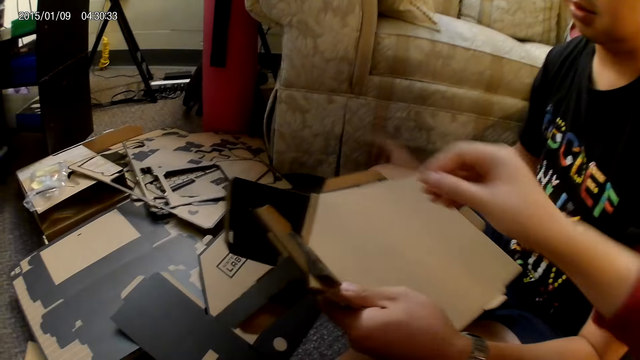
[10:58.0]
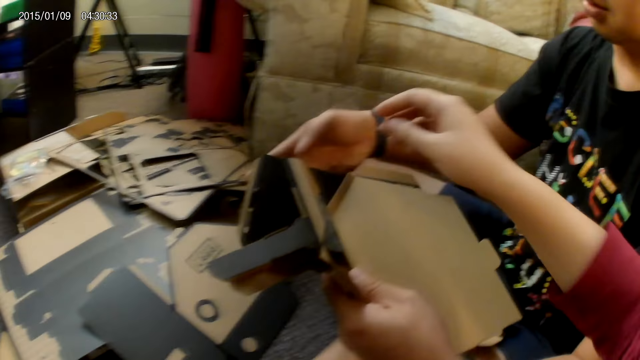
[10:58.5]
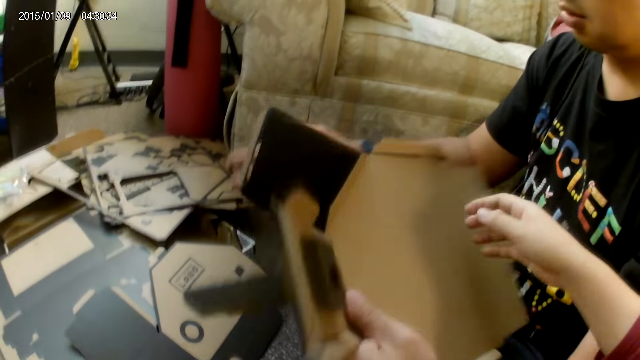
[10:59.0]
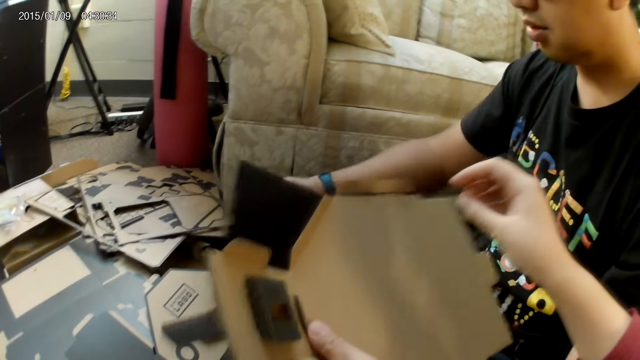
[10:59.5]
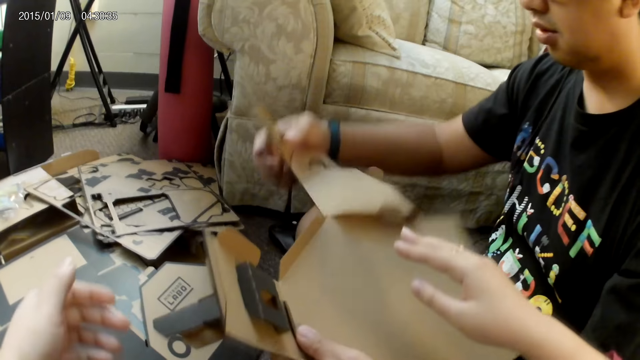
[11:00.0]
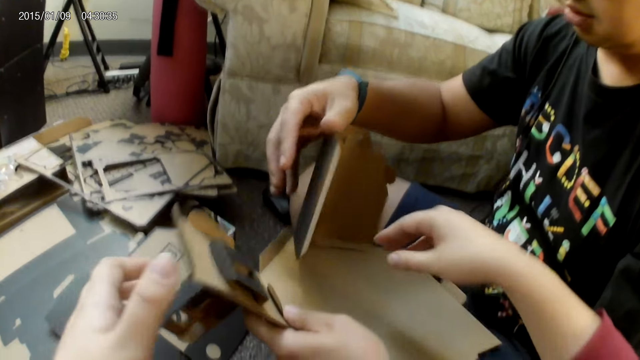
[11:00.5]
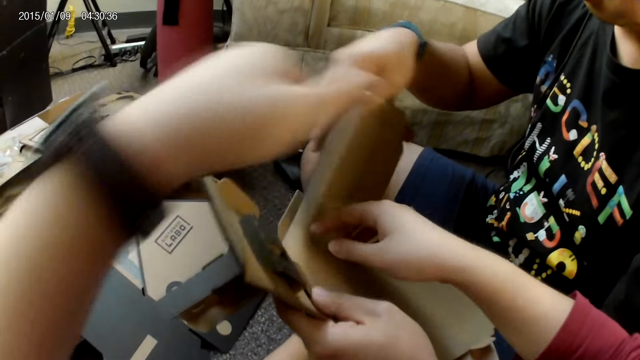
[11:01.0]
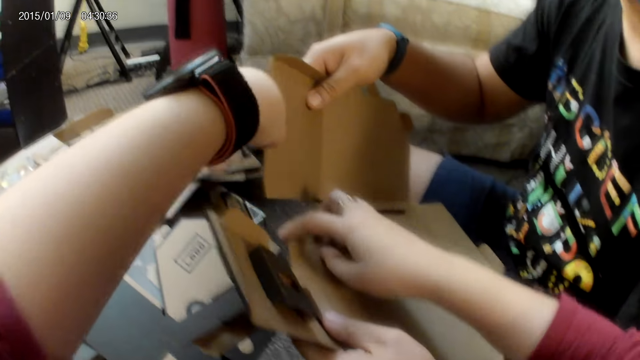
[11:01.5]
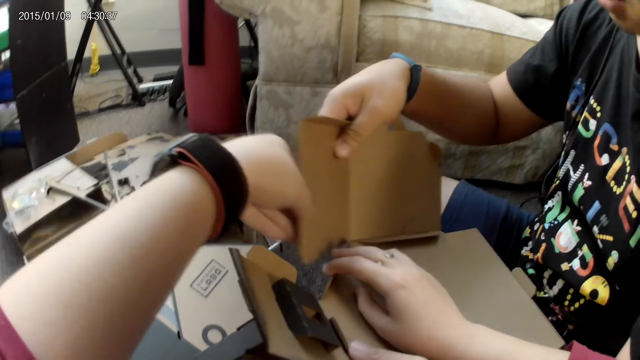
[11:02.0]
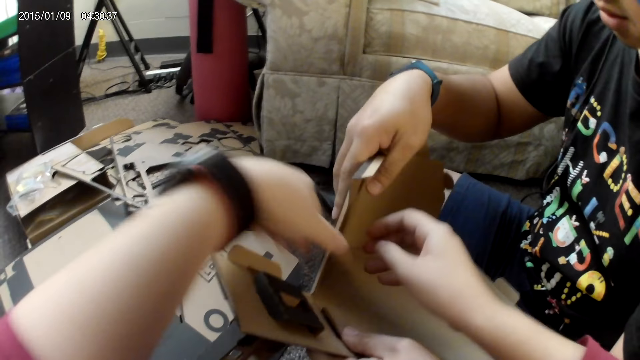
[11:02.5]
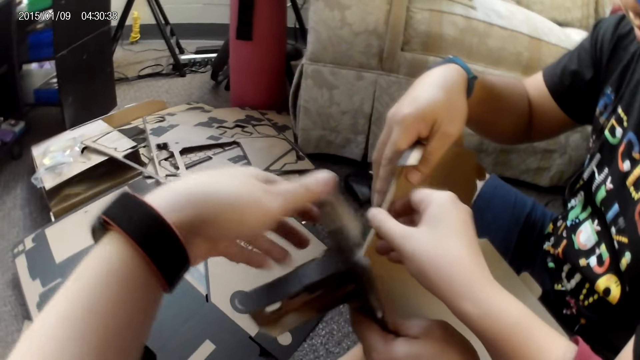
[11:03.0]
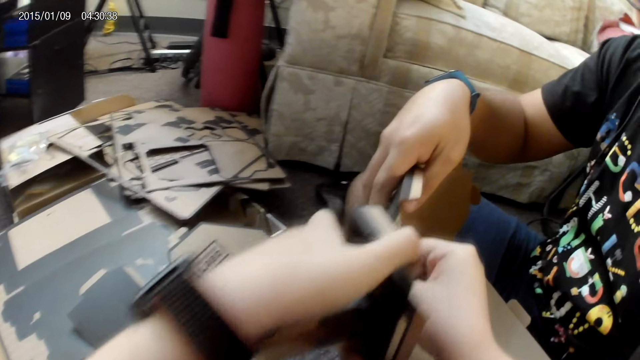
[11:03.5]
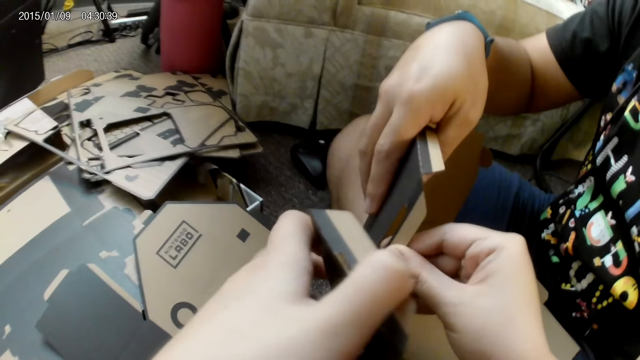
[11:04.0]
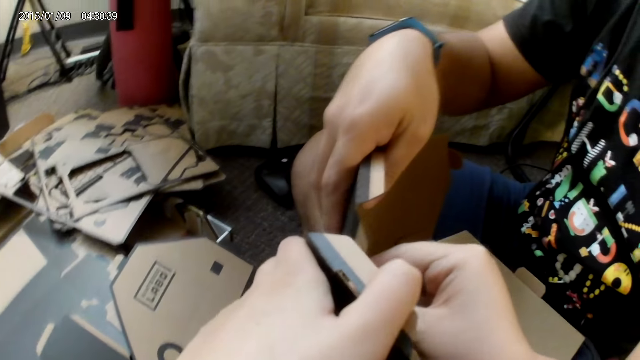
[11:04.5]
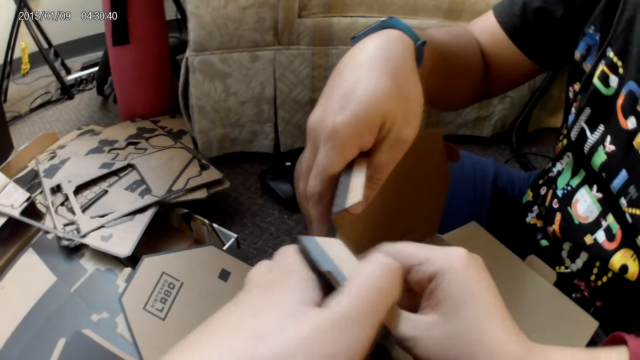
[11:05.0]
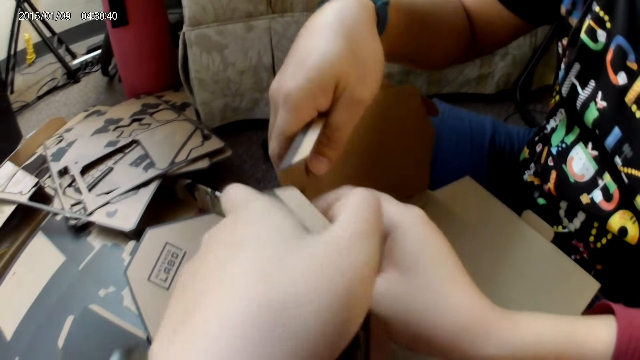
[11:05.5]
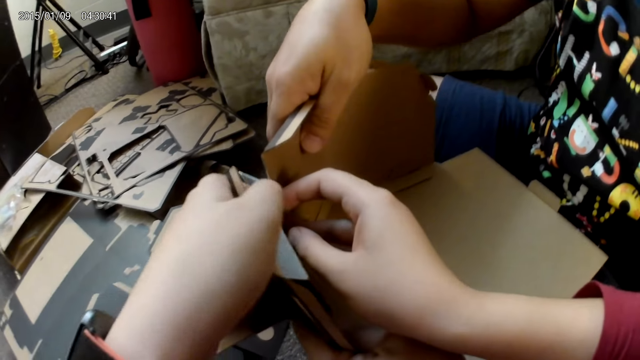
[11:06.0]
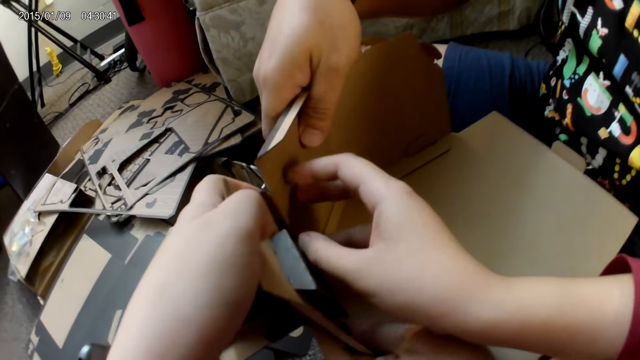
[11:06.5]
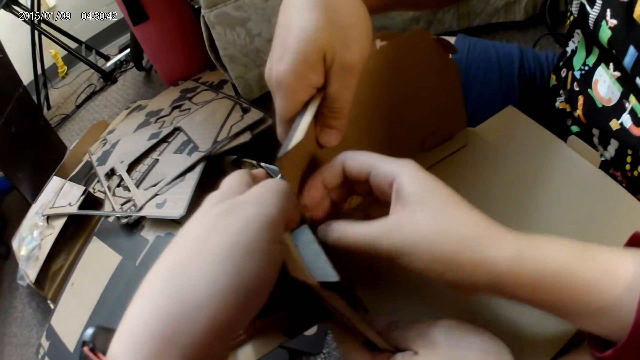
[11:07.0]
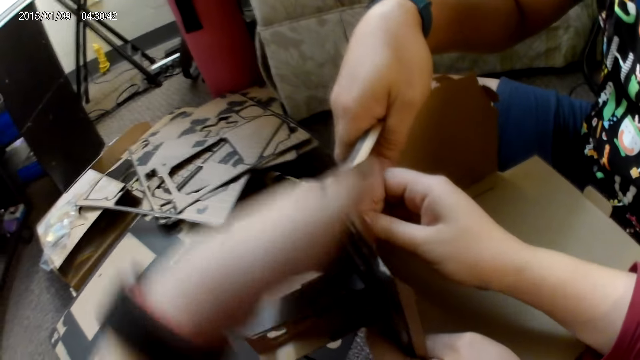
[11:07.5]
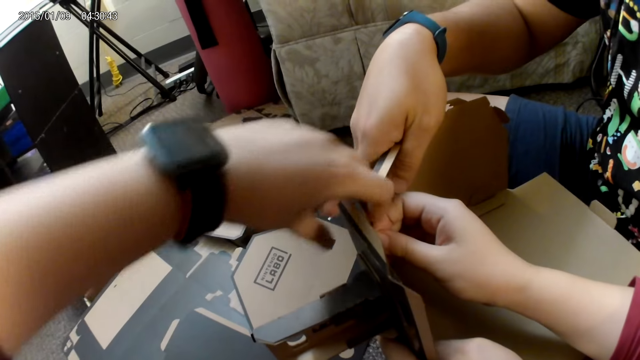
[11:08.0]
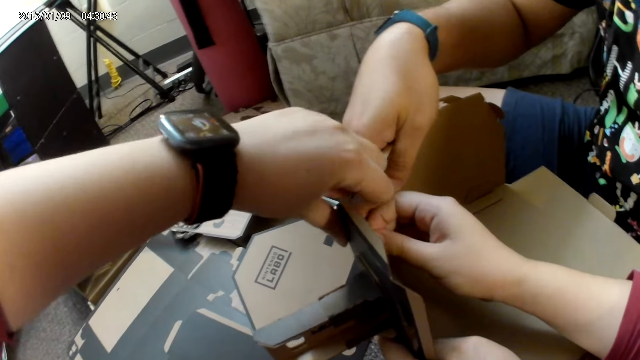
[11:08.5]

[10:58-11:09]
The camera wearer aligns a cardbox. She holds parts of the cardboard pieces with both hands. The man holds the cardboard pieces in place with both hands. The camera wearer assembles the cardboard pieces in both hands of the man with both hands.

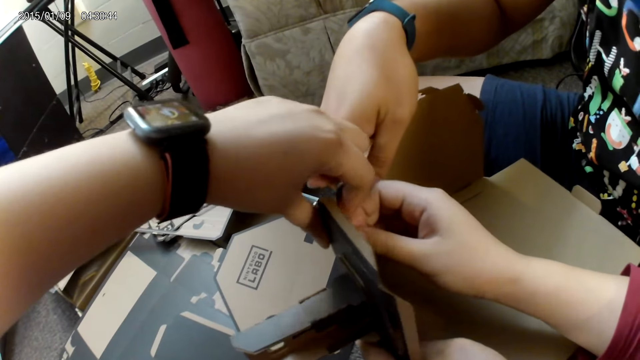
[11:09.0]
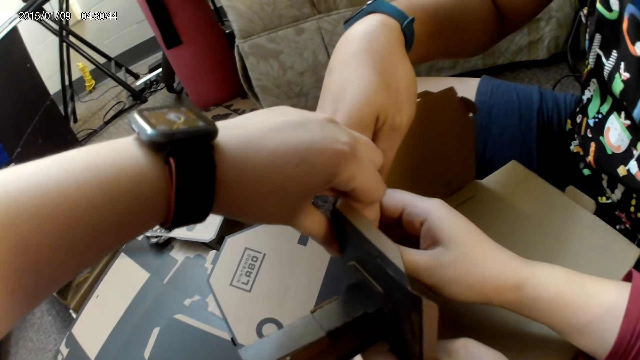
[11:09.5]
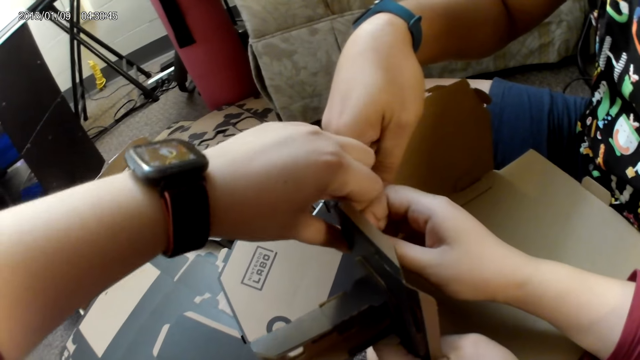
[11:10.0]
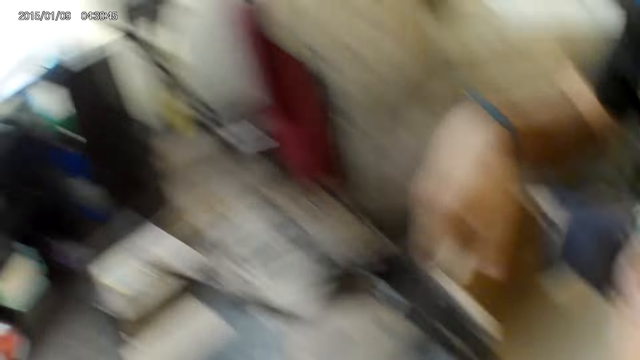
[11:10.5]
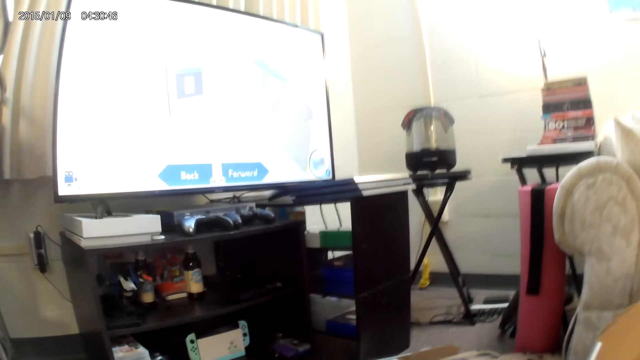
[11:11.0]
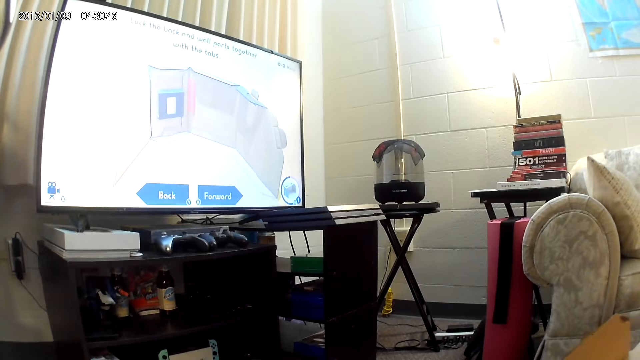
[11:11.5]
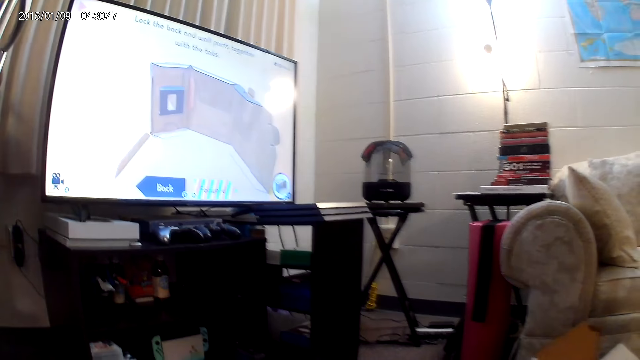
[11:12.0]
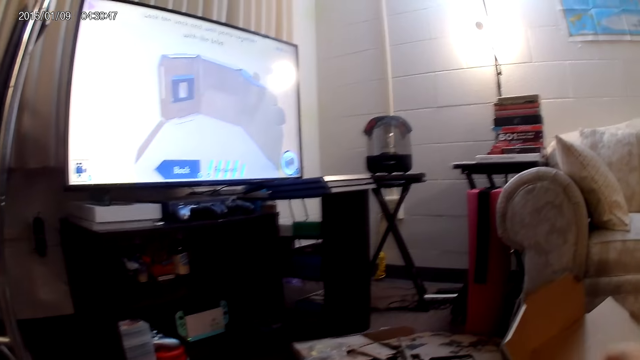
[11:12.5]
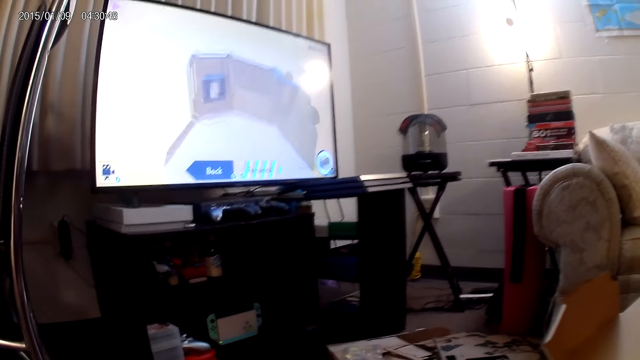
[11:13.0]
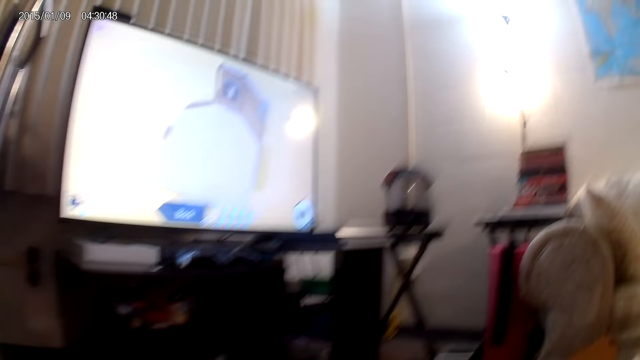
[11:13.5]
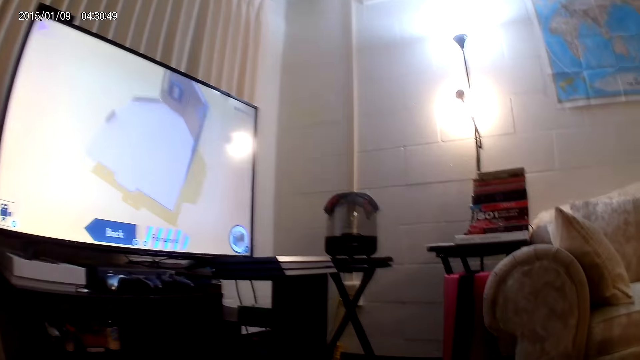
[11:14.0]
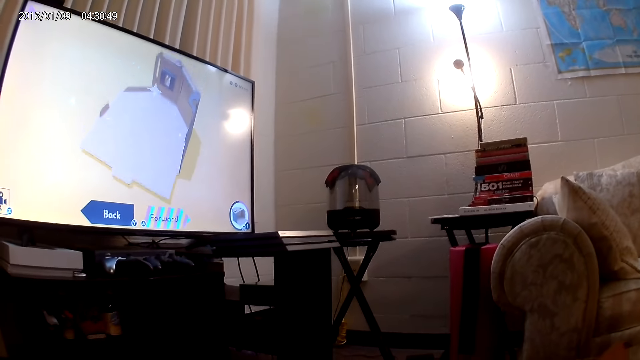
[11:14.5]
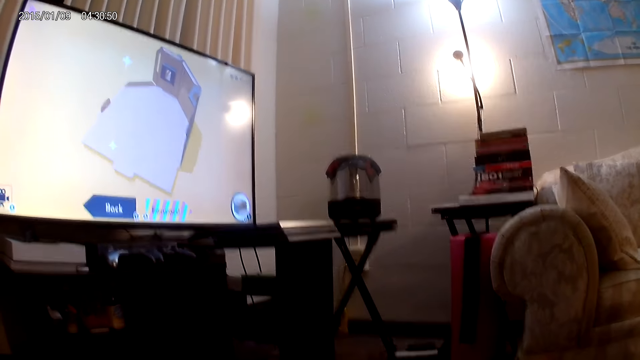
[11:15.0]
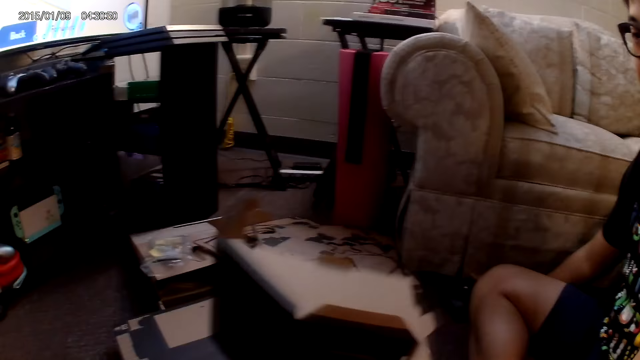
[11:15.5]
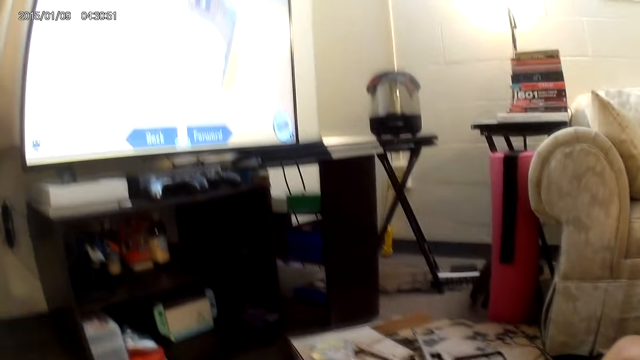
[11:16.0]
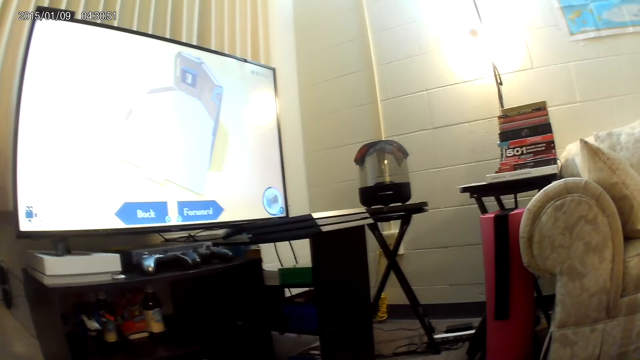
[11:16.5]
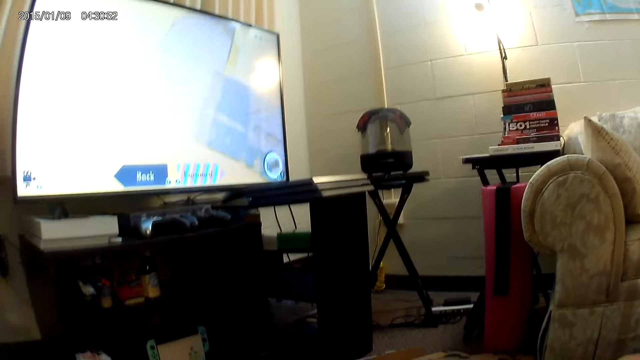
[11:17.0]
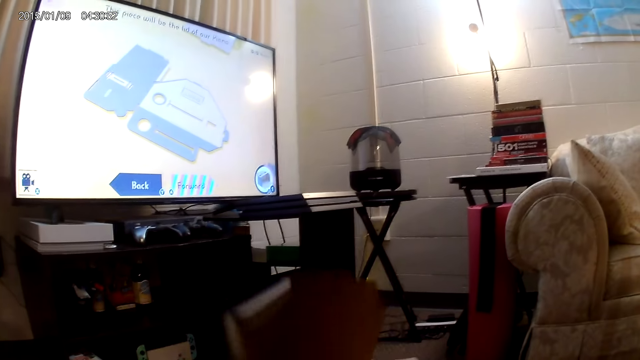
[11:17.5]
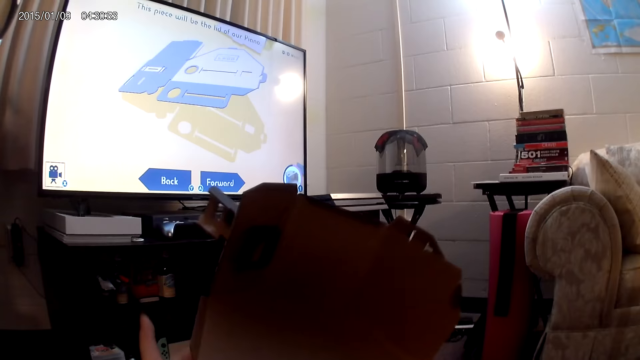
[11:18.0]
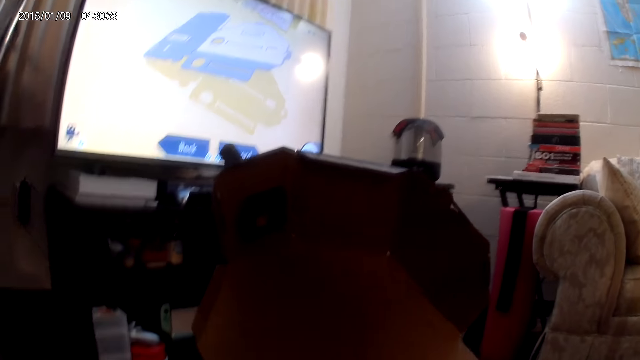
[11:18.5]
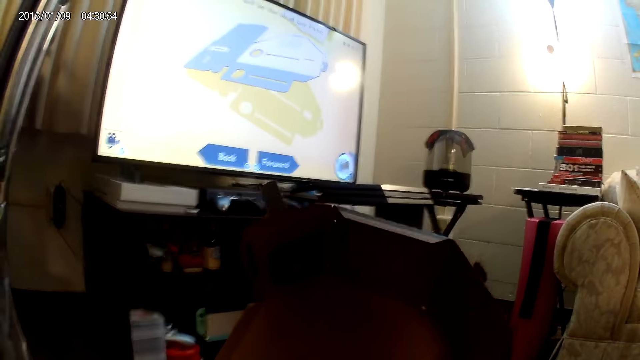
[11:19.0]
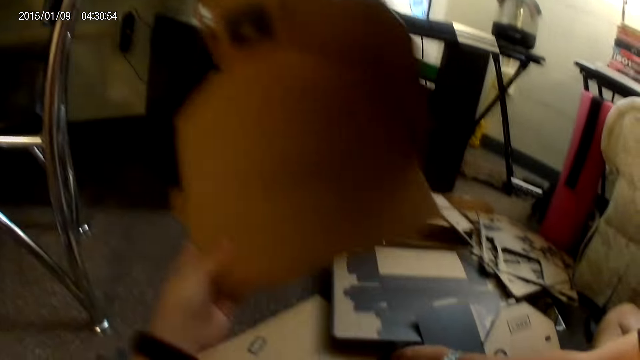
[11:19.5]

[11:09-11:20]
The camera wearer takes the cardboard pieces from the man with both hands. She puts a cardbox on the floor. She raises the cardboard pieces with her left hand.
